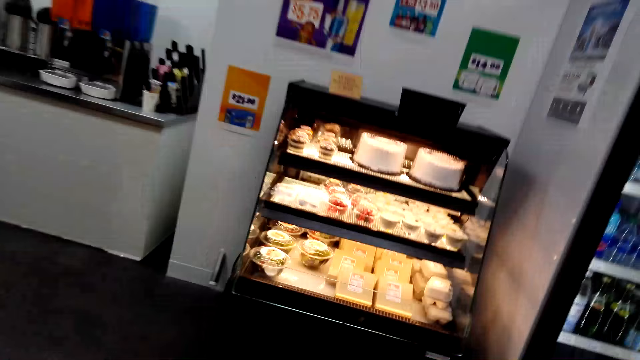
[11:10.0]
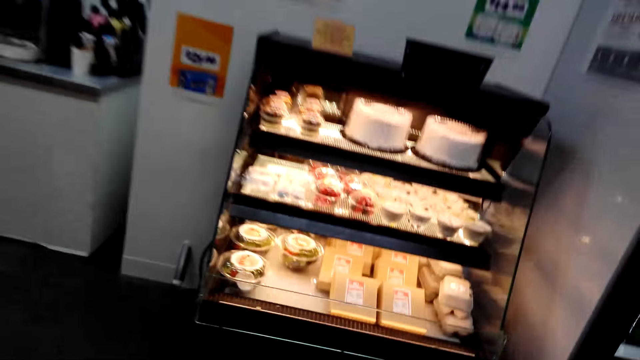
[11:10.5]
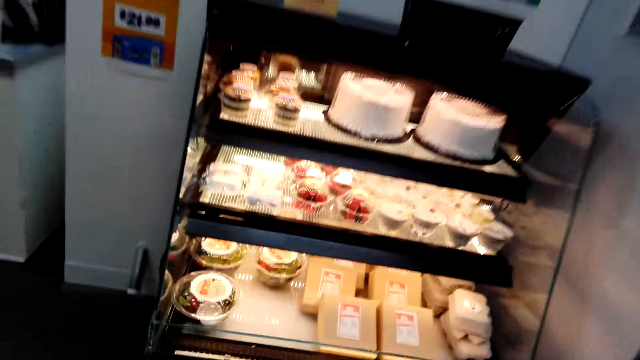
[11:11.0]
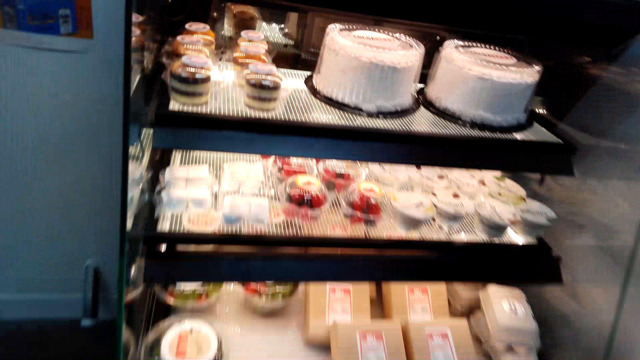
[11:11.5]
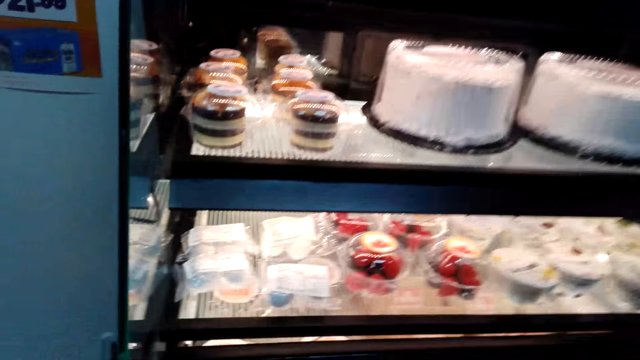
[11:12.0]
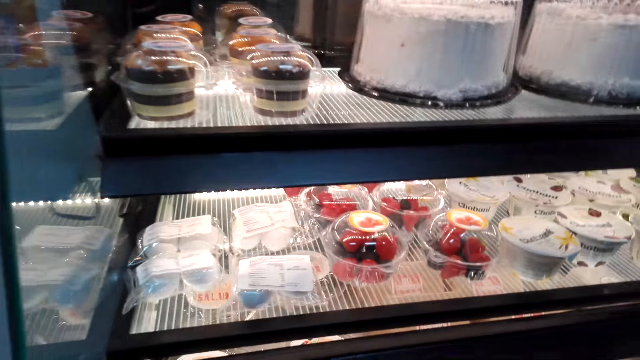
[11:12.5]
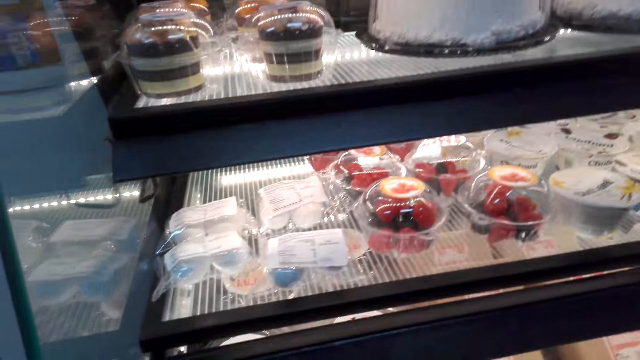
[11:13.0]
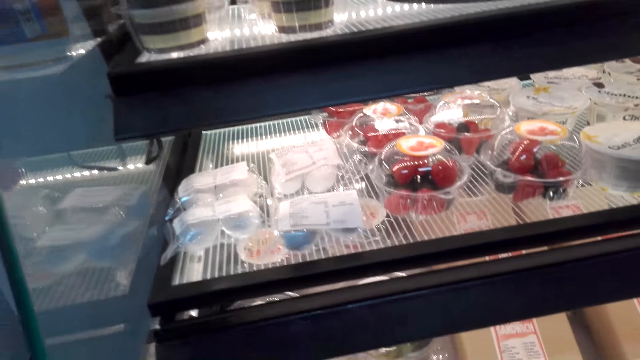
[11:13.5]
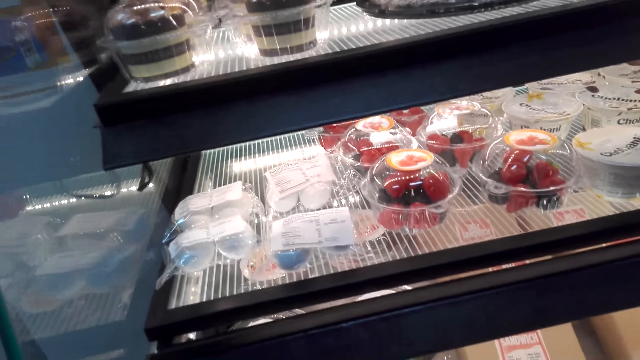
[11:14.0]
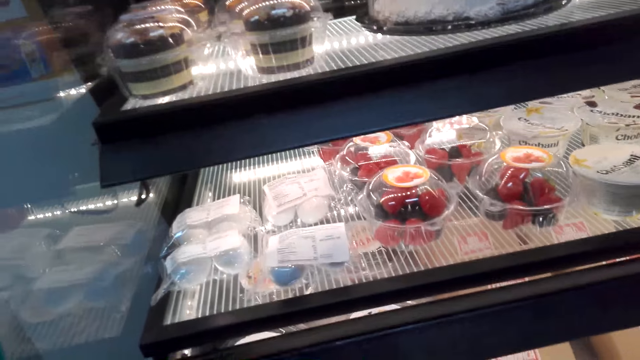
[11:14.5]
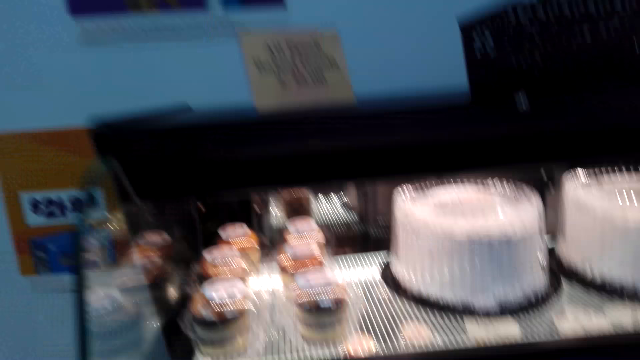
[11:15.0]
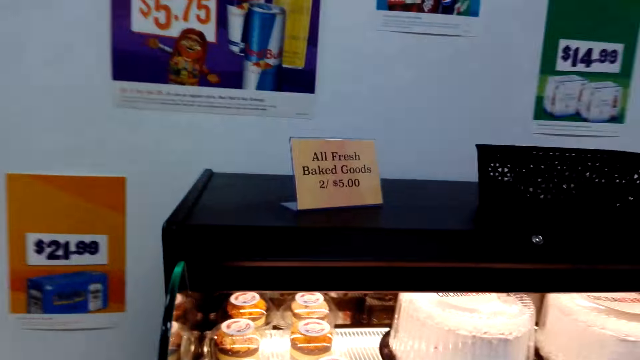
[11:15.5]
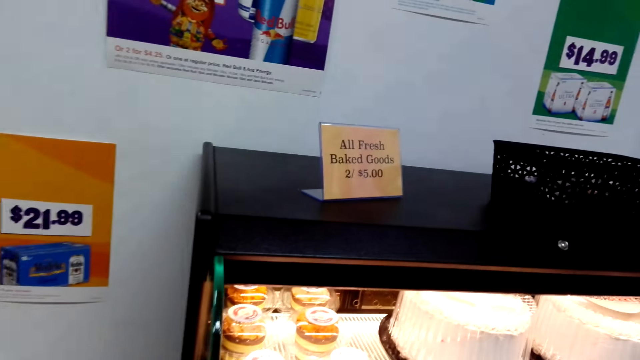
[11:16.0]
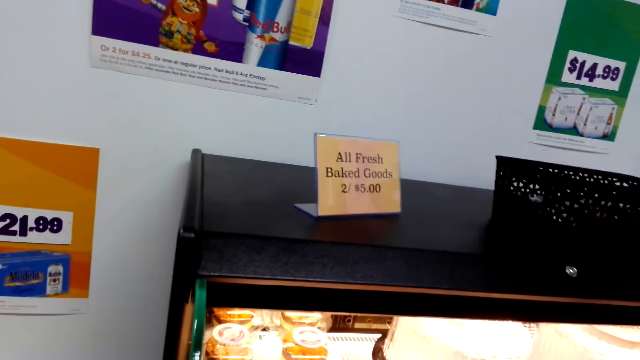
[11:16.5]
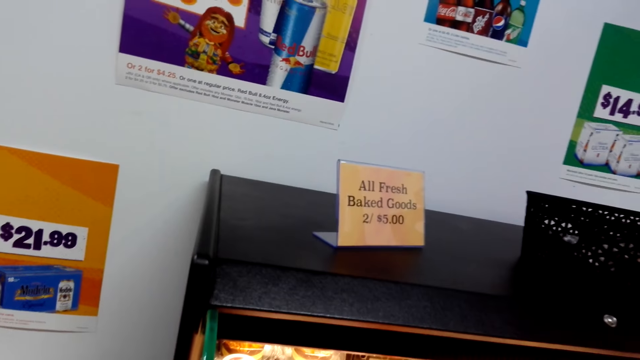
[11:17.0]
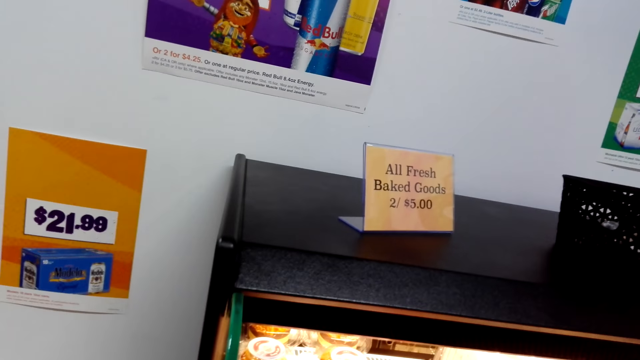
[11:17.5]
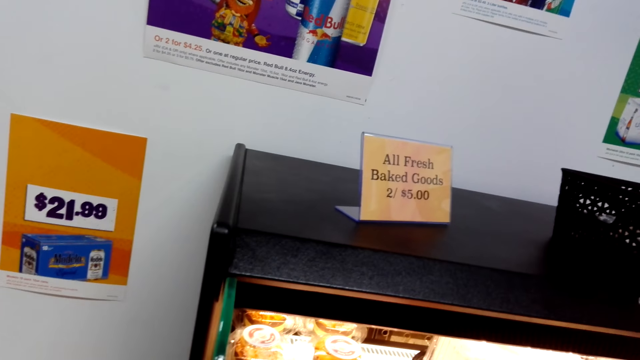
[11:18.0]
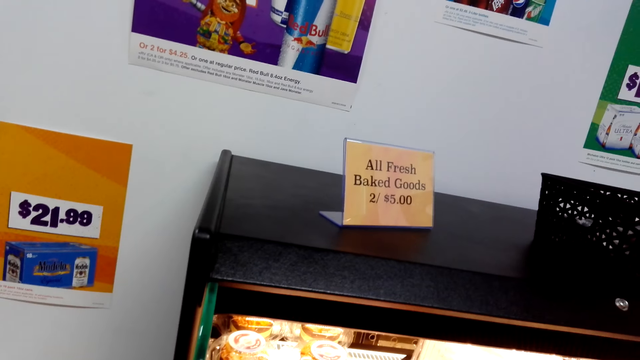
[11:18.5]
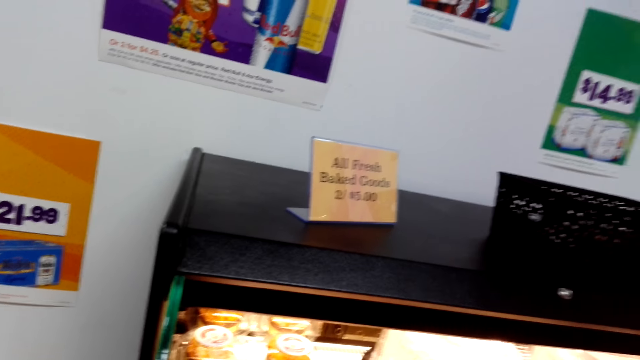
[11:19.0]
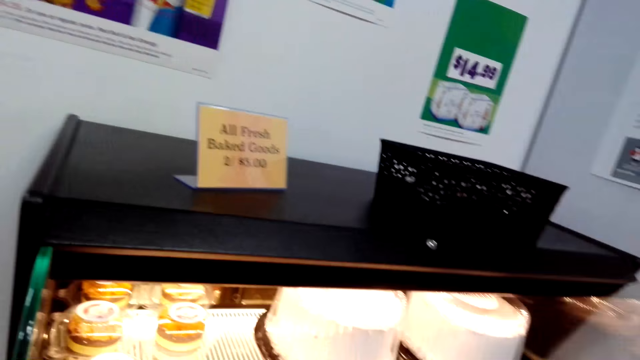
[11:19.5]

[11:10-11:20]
The camera wearer looks at the goods. They stop. They stand.

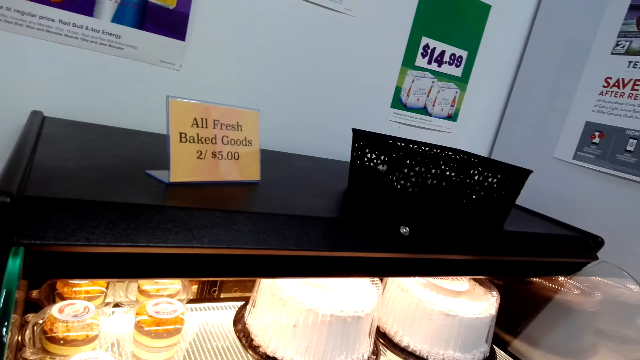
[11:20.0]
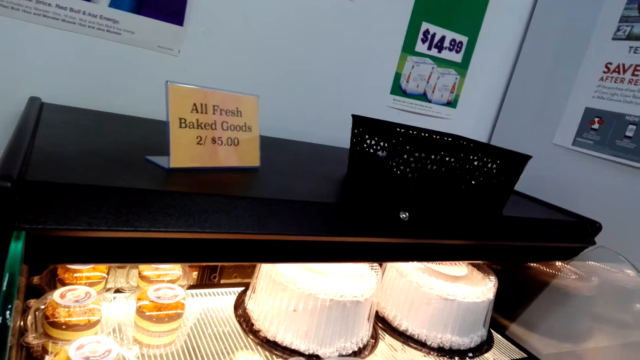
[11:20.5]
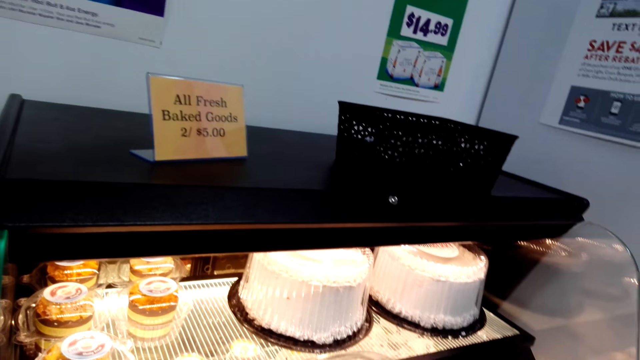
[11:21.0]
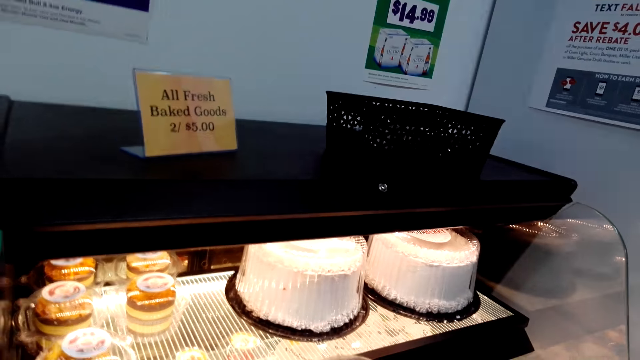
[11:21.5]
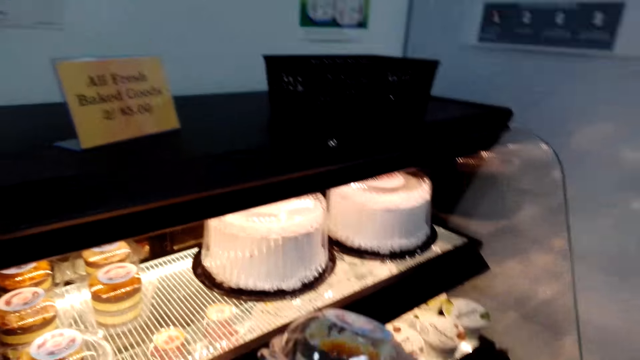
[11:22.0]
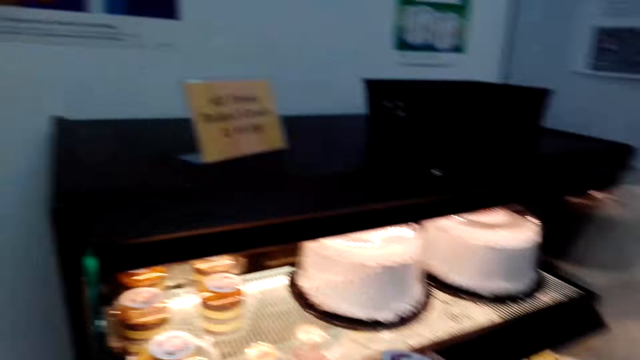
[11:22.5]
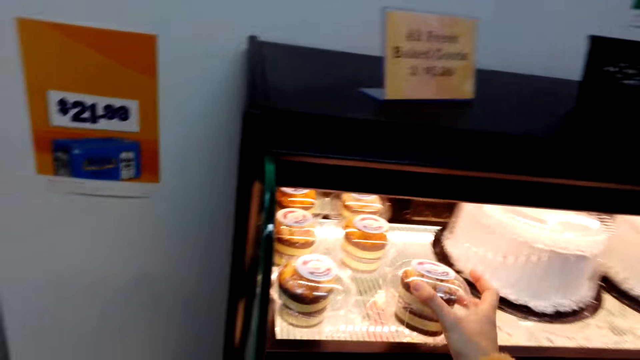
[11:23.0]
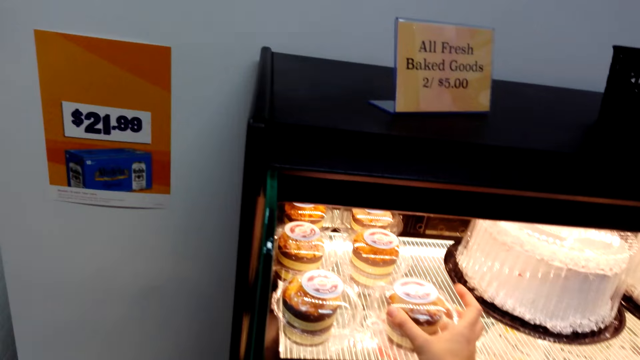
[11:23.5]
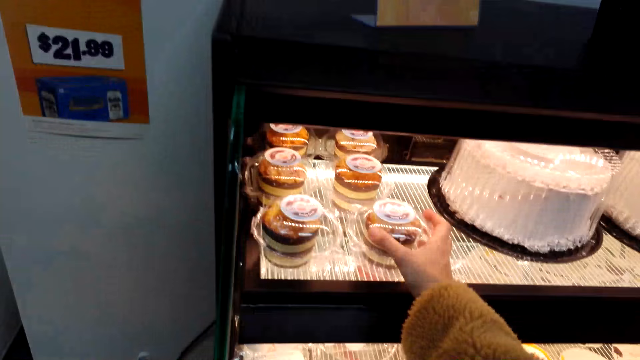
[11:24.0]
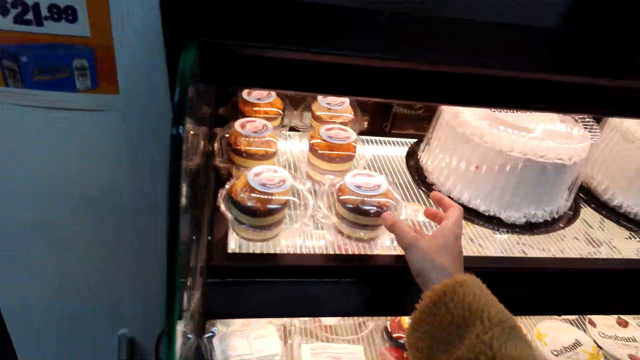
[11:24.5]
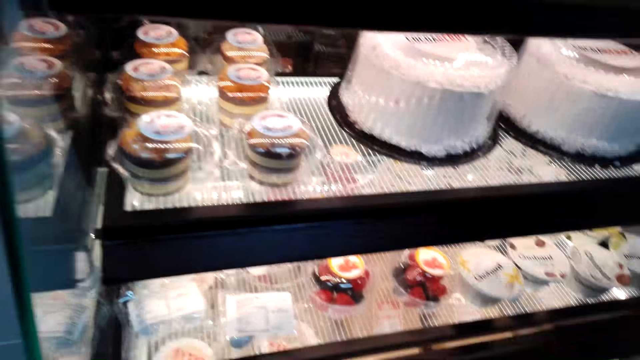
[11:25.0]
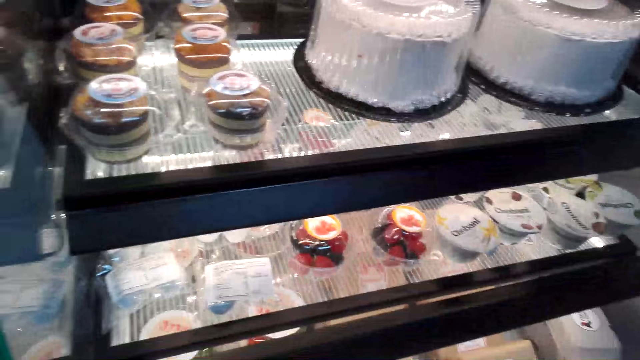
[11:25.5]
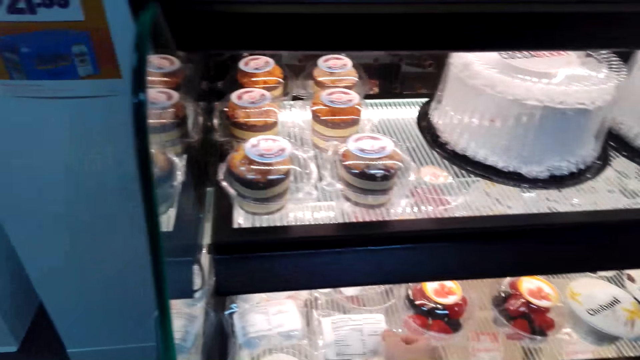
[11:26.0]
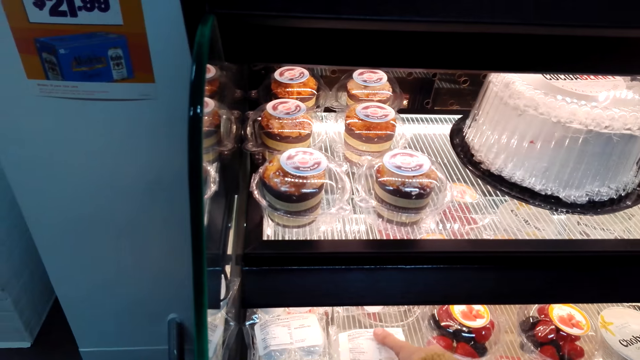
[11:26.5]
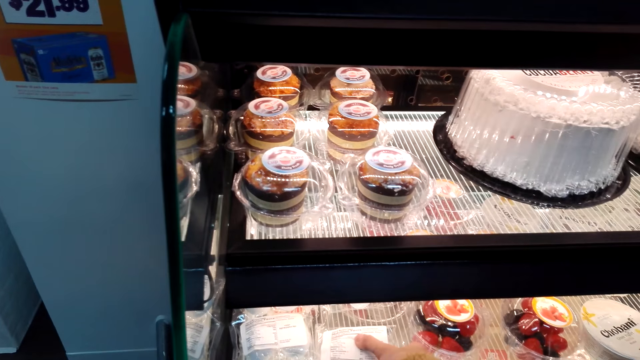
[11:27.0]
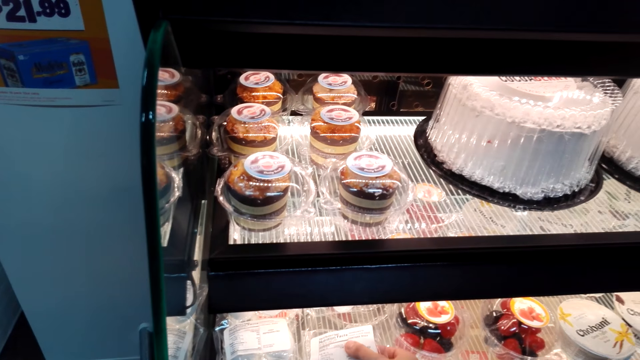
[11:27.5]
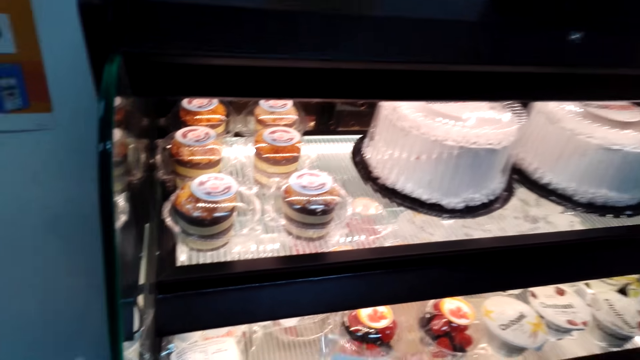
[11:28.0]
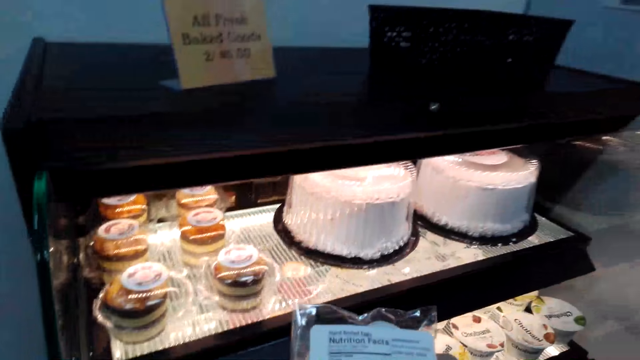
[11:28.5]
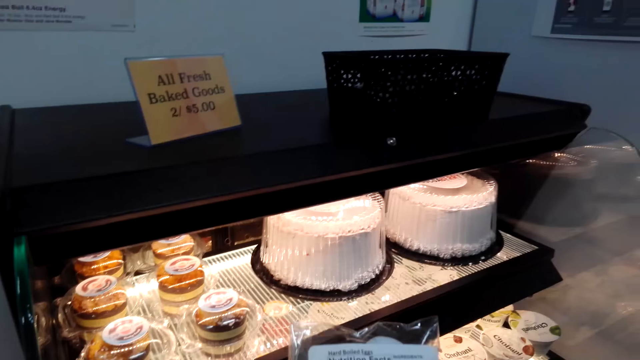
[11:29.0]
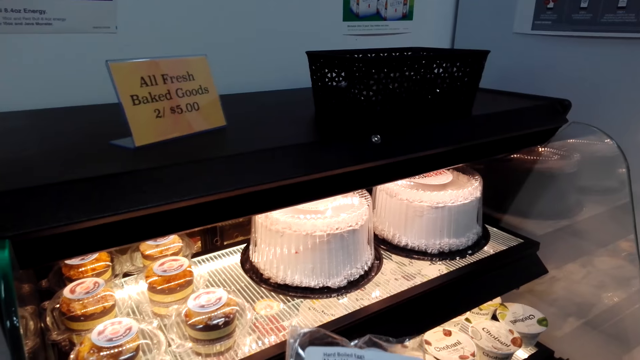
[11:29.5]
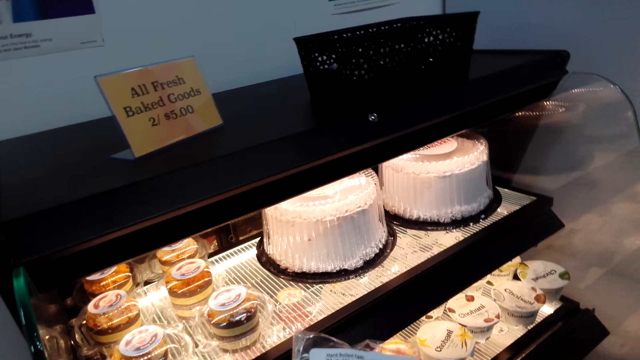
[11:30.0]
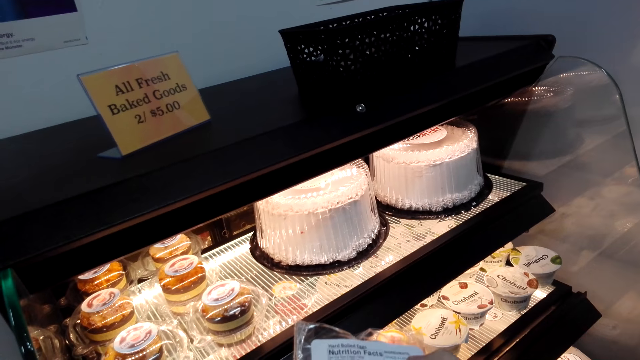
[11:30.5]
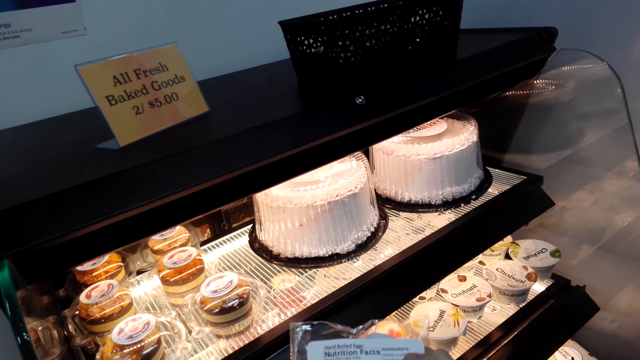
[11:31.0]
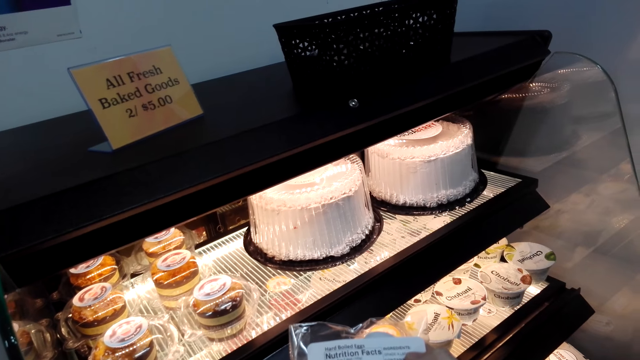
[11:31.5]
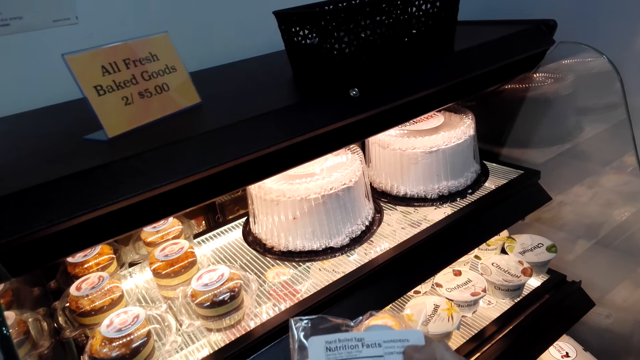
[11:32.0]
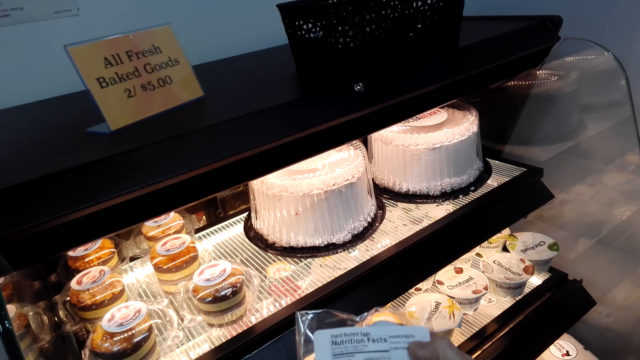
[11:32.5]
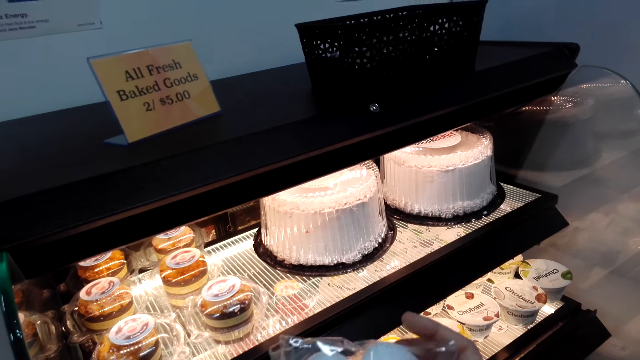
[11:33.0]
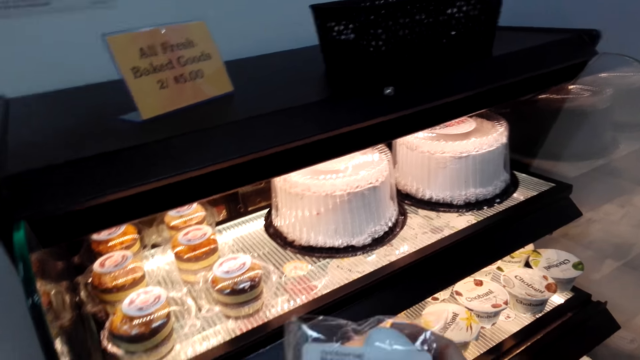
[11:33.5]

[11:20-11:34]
The camera wearer holds the cake. They put the cake back on the stand. They take the item from the stand. They look at the items.
